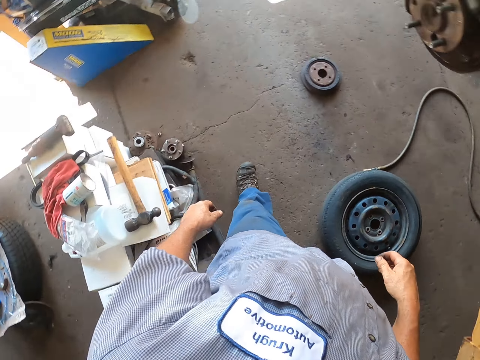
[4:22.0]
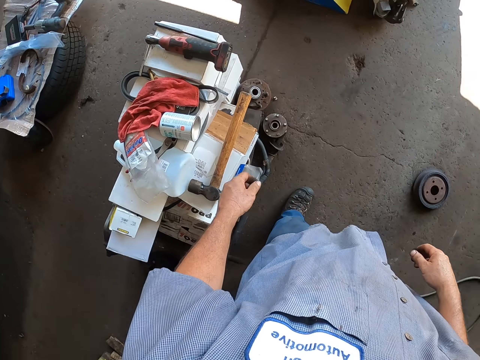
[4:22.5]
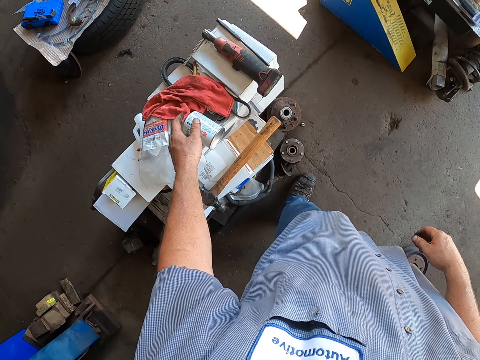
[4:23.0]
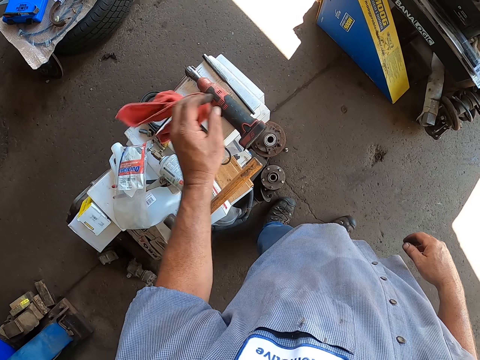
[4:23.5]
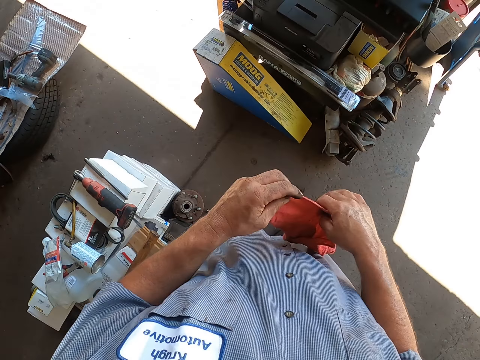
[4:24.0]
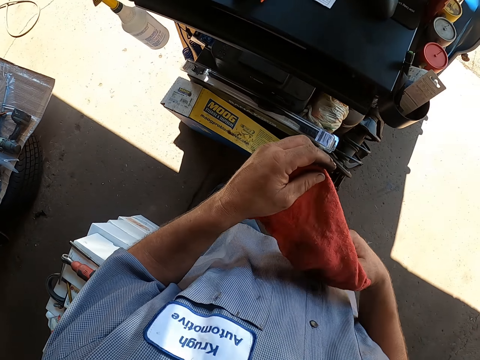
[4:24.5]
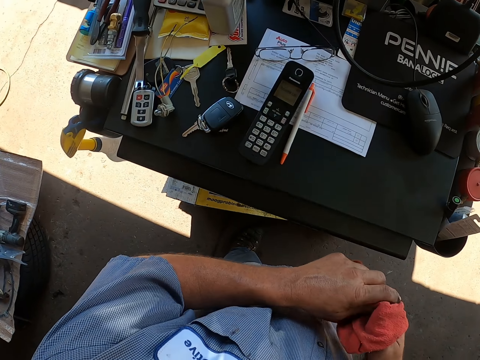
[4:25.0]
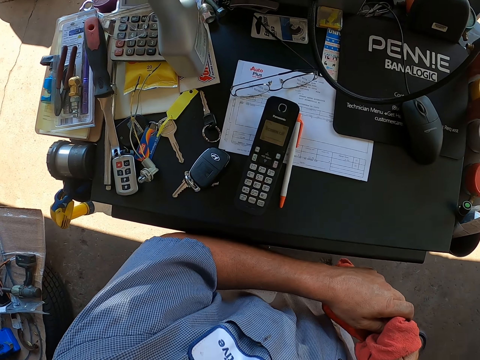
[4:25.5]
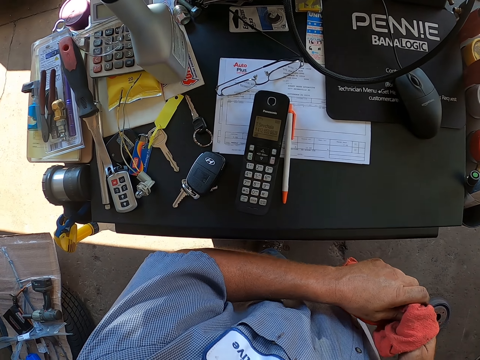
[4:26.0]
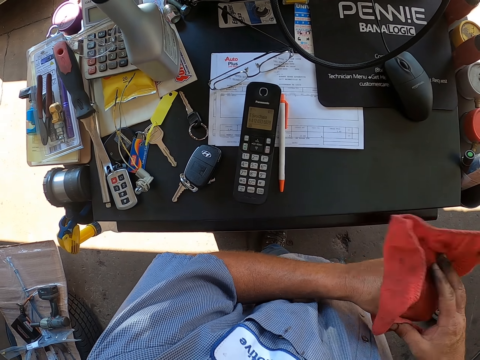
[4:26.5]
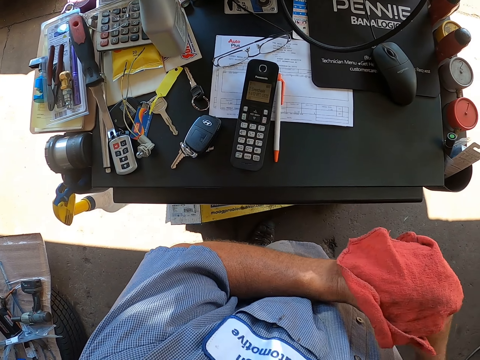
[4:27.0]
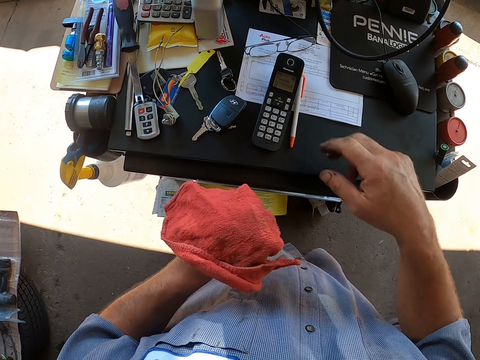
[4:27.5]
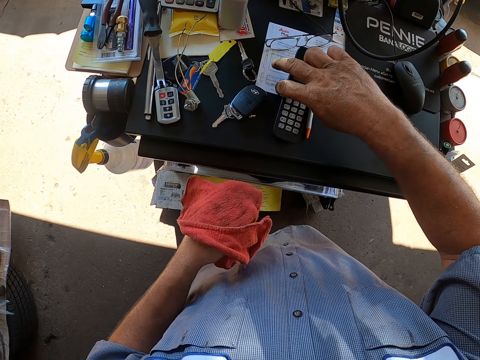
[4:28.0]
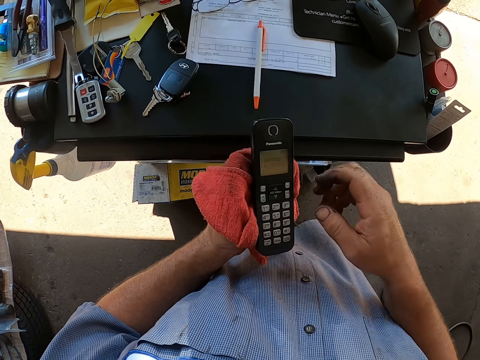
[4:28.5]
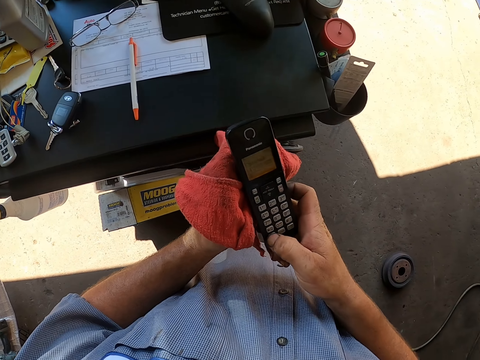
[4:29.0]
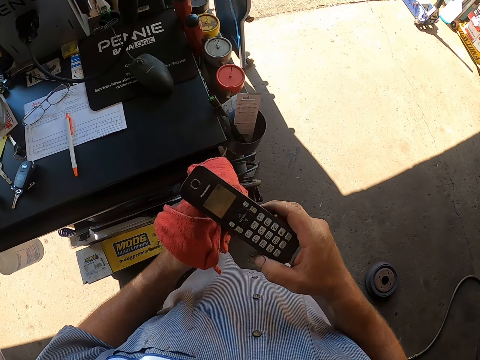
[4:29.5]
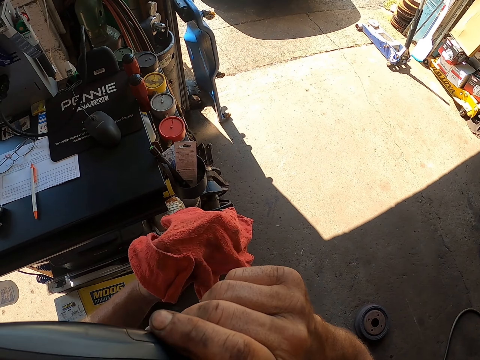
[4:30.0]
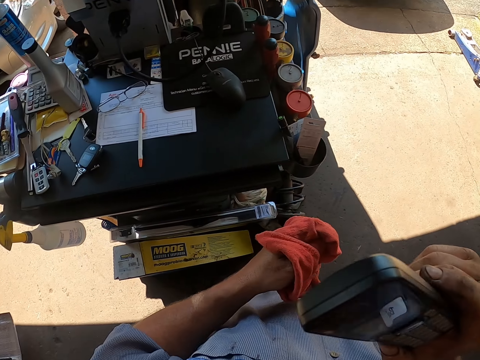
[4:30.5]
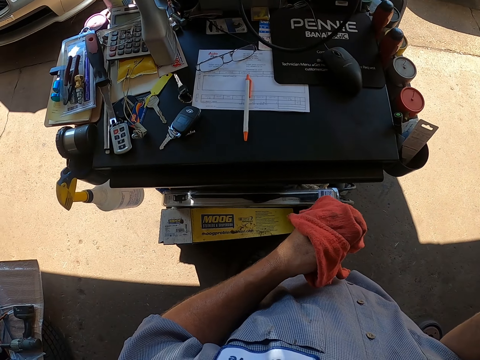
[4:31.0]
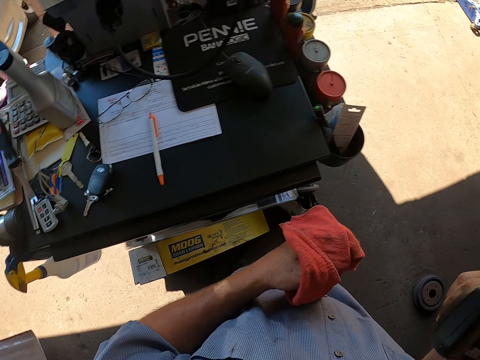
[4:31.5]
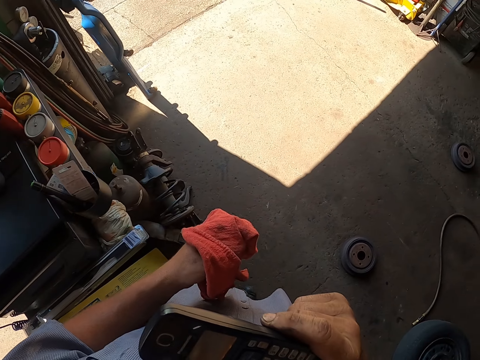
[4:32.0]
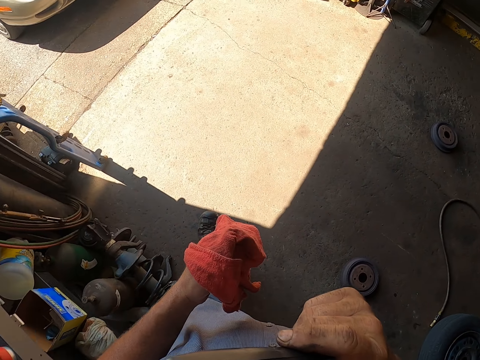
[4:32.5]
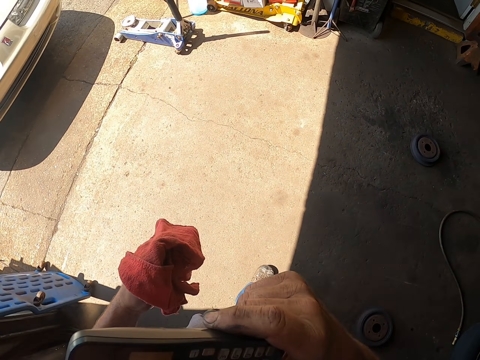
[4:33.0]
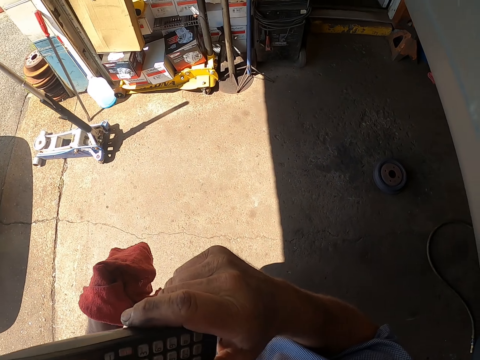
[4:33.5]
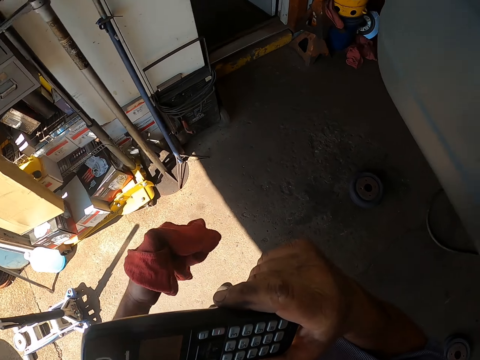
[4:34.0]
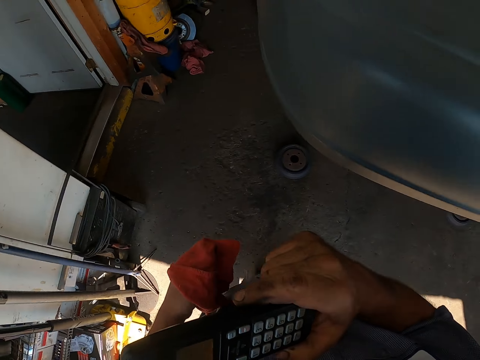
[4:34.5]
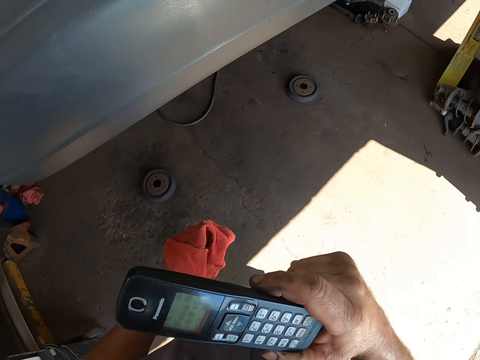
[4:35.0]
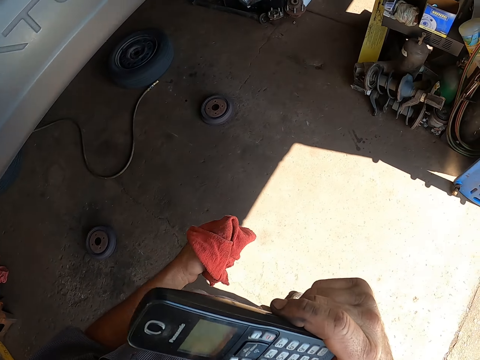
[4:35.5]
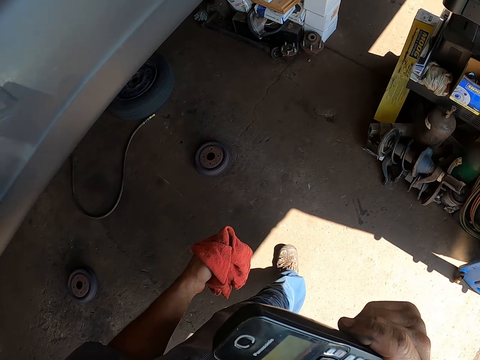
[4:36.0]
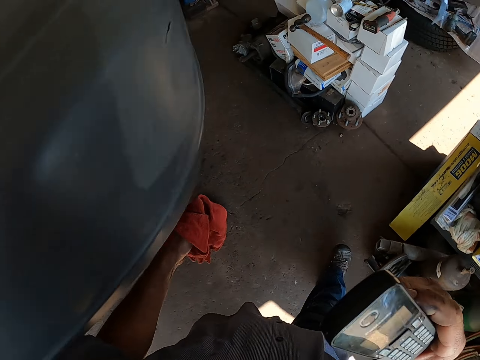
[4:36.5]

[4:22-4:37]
The camera wearer looks around the garage. They pick up a hand towel. They wipe their hands with the hand towel. They check the phone. They pick up the phone. They receive a call. They use the phone. They talk on the phone. They walk around the garage. They talk on the phone.

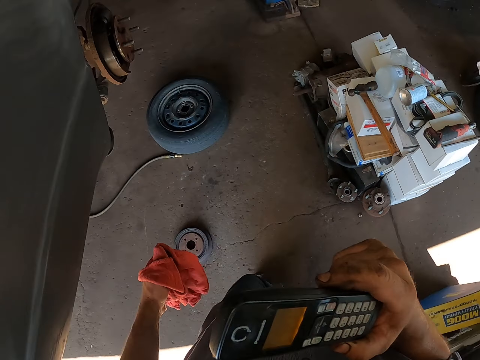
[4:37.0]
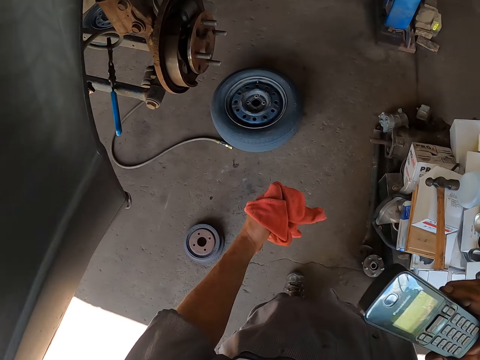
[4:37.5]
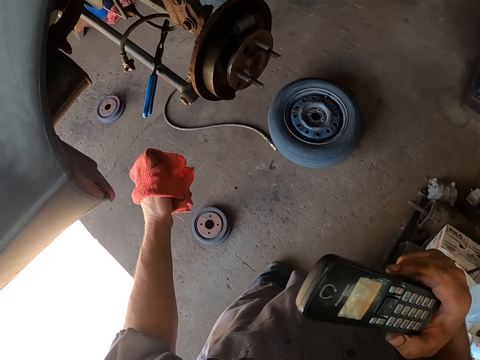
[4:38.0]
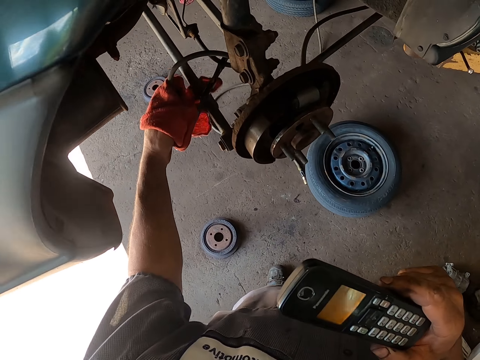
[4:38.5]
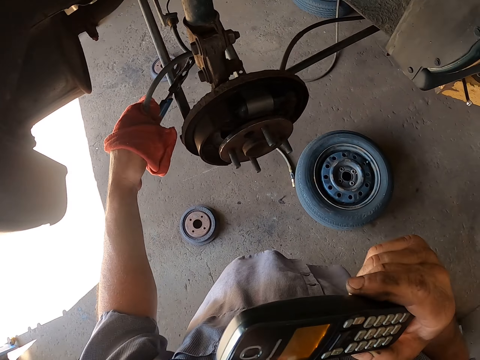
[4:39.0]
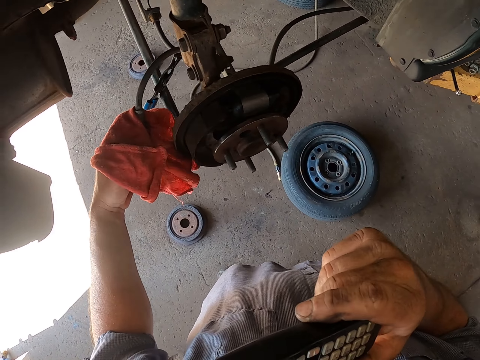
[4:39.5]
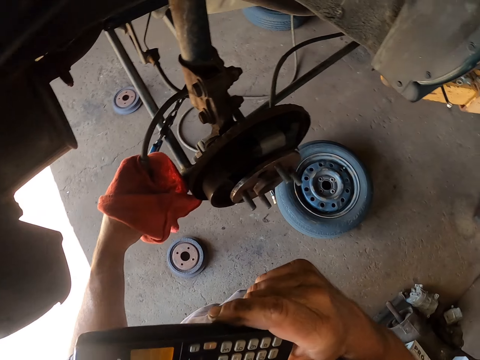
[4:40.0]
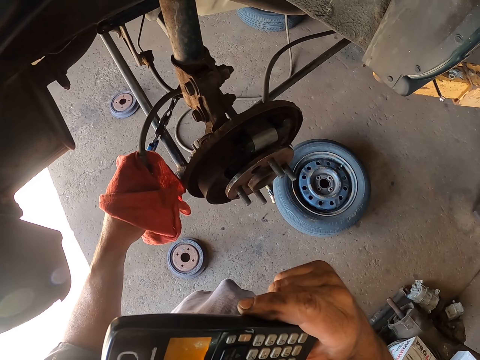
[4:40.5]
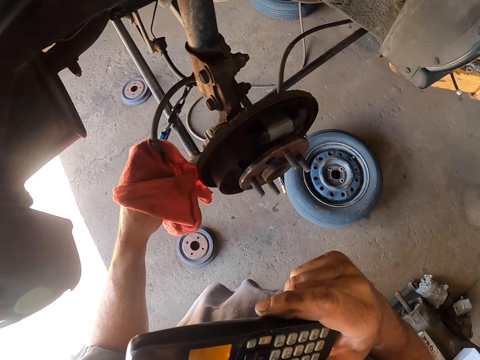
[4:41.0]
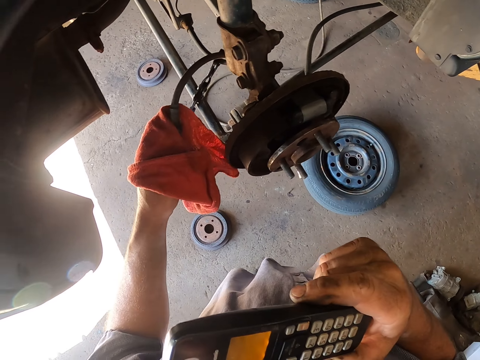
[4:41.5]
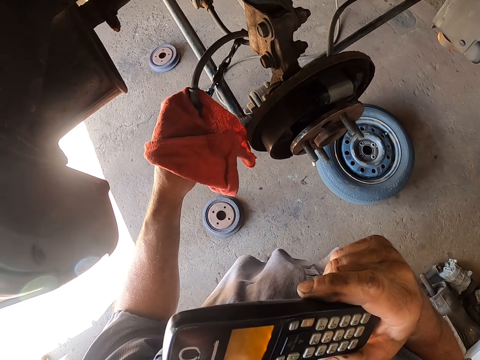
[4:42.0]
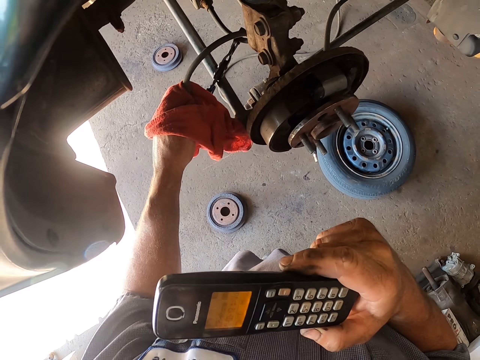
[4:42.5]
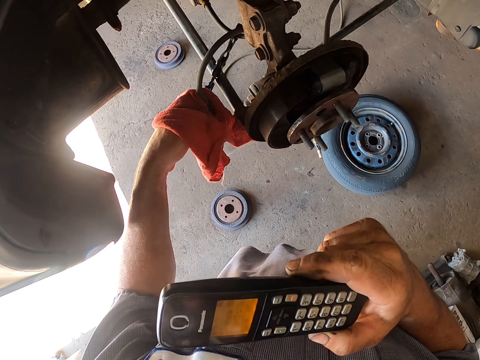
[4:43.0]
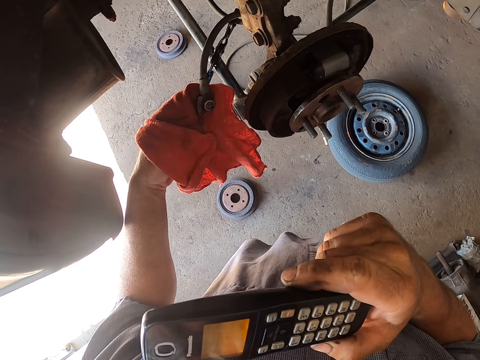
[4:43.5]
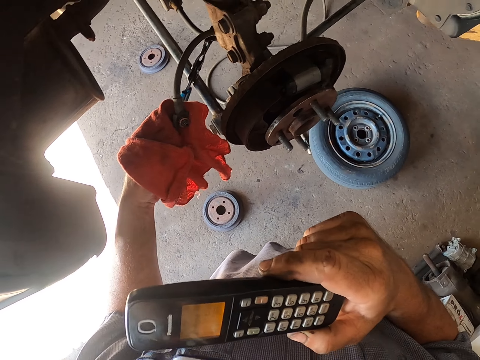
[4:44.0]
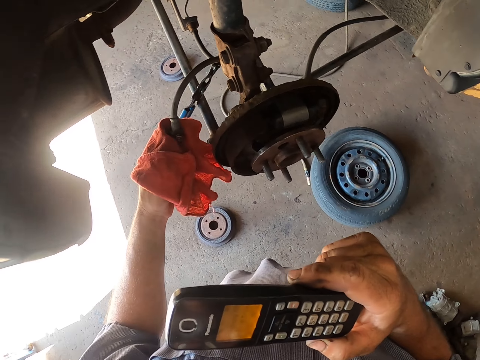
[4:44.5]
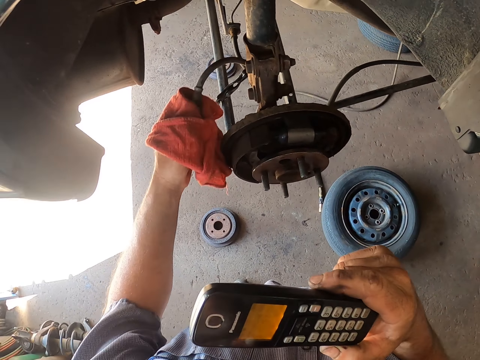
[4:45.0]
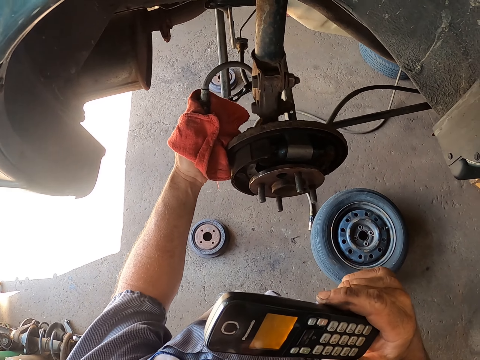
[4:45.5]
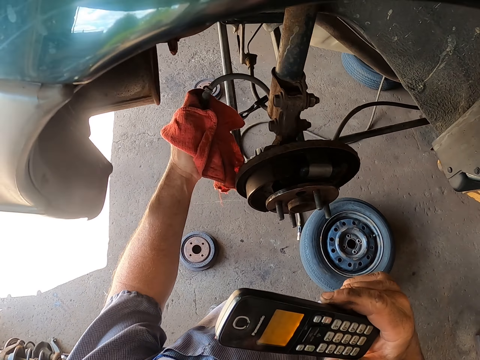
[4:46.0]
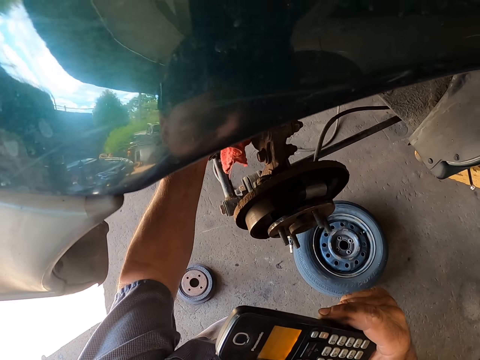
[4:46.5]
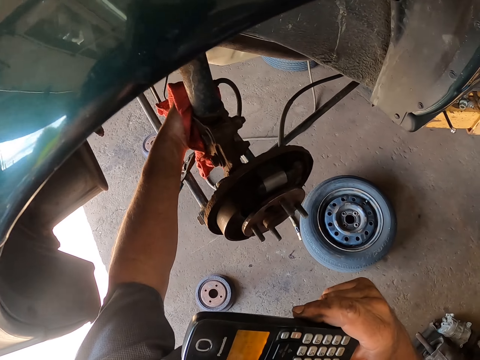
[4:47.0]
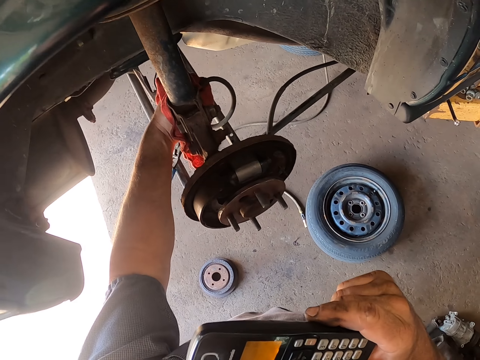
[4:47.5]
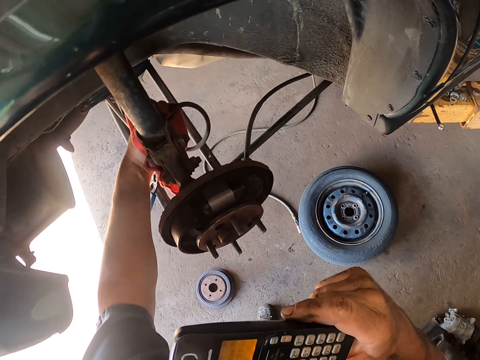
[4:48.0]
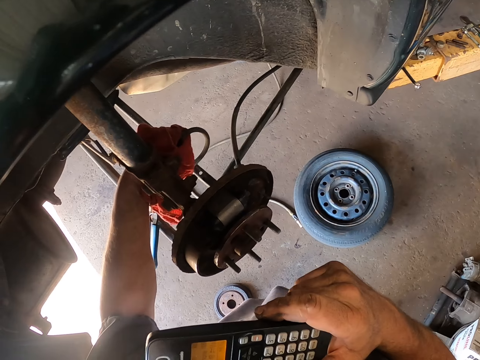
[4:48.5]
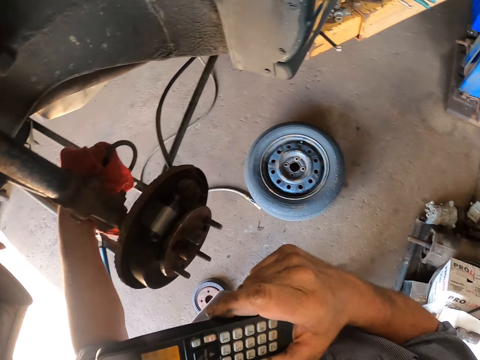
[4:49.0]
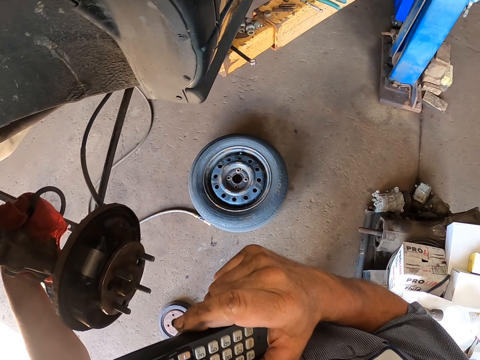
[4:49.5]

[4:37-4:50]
The camera wearer wipes a wire. They talk on the phone. They wipe the wire. They talk on the phone. They talk on the phone again. They wipe the wire.
